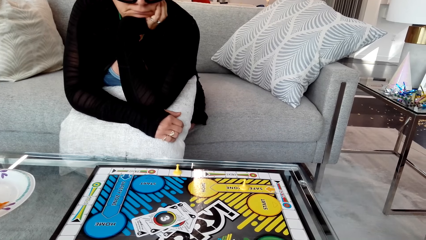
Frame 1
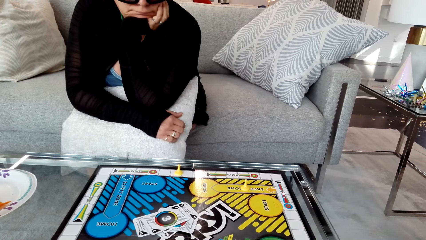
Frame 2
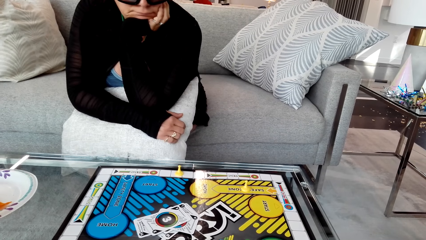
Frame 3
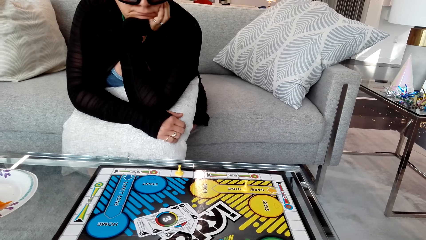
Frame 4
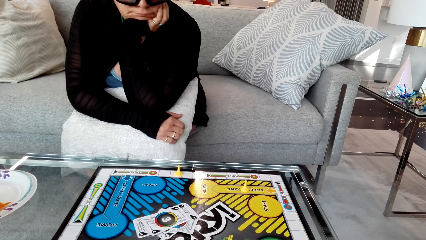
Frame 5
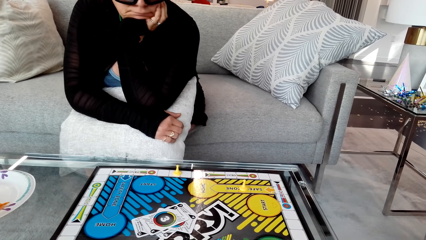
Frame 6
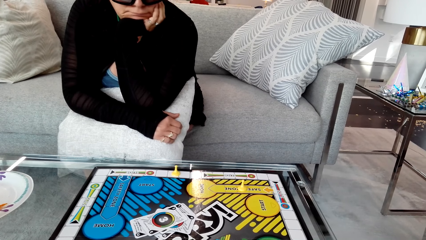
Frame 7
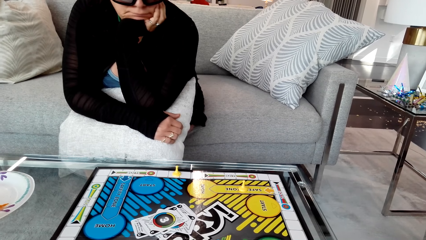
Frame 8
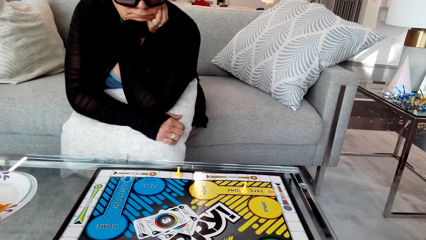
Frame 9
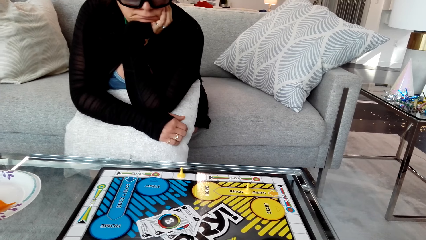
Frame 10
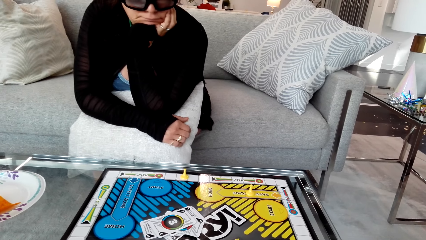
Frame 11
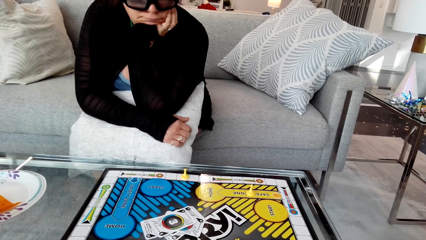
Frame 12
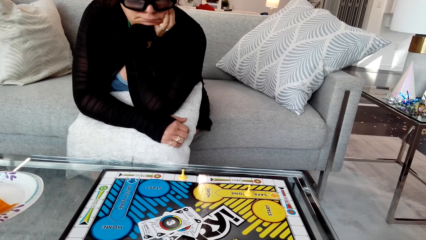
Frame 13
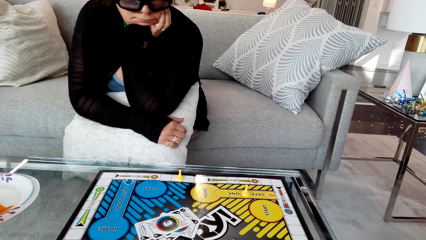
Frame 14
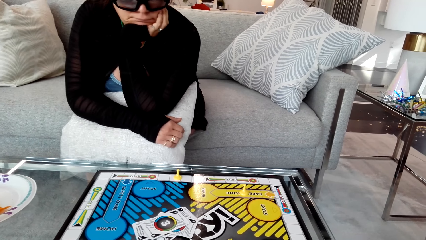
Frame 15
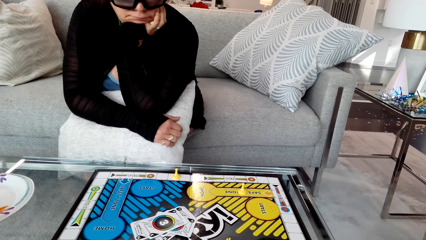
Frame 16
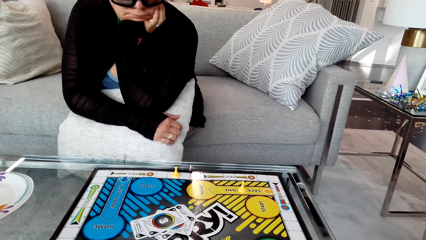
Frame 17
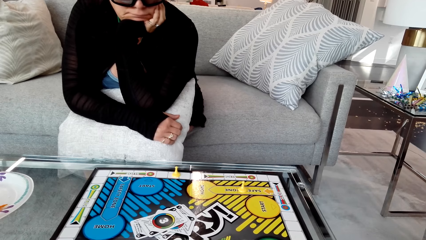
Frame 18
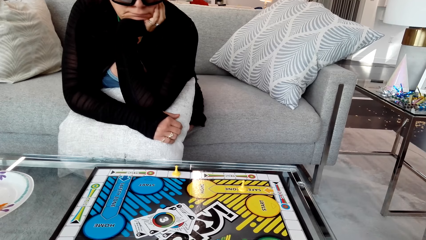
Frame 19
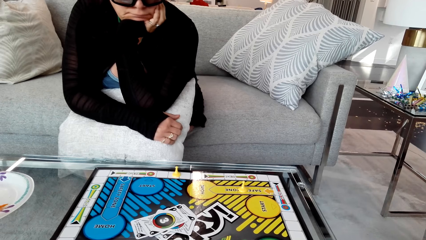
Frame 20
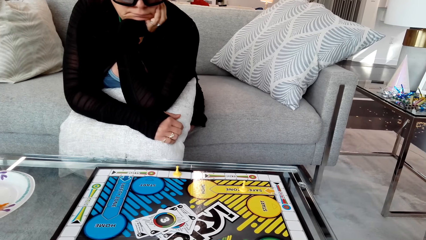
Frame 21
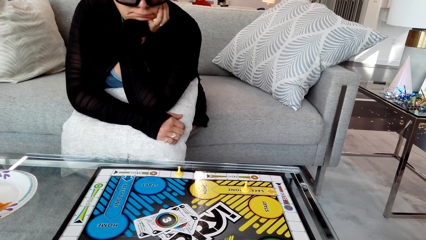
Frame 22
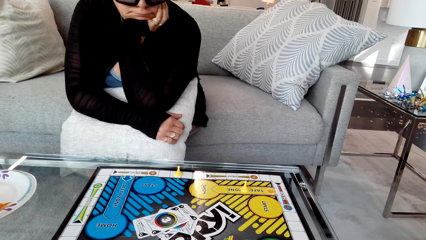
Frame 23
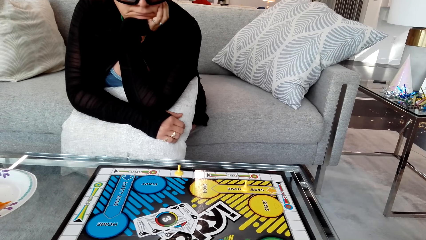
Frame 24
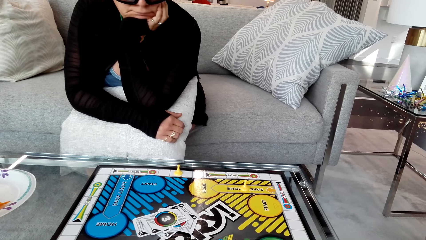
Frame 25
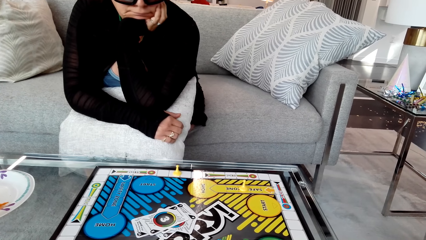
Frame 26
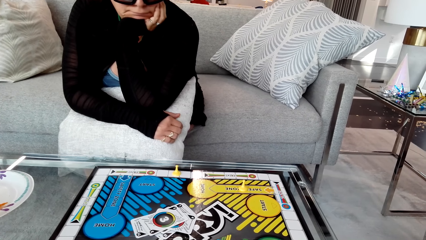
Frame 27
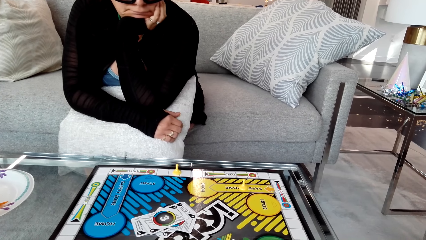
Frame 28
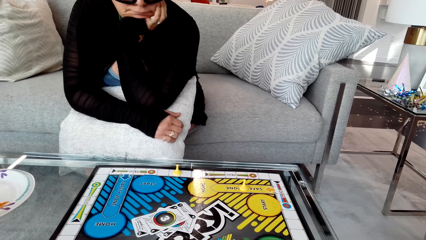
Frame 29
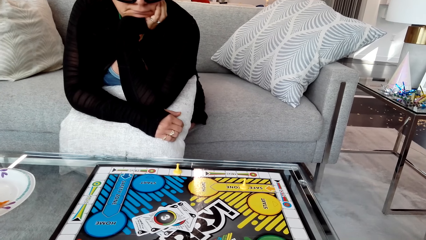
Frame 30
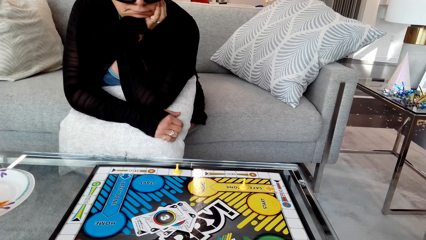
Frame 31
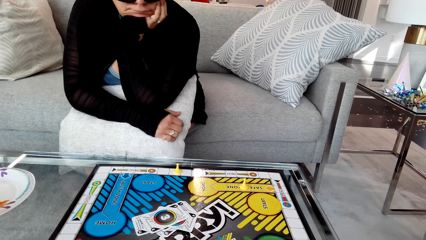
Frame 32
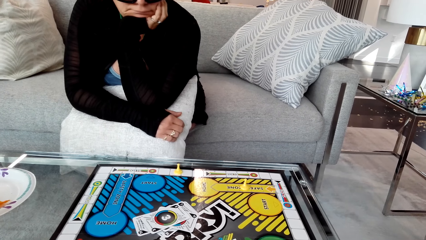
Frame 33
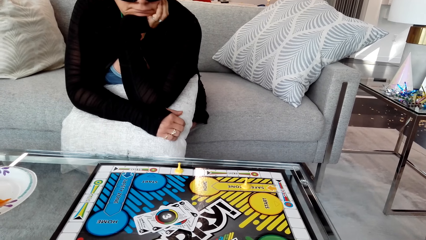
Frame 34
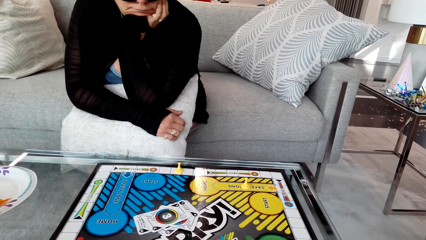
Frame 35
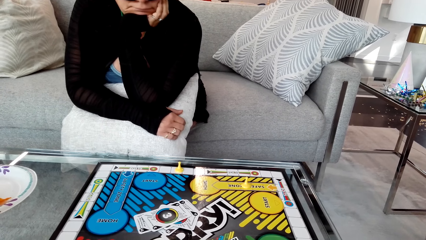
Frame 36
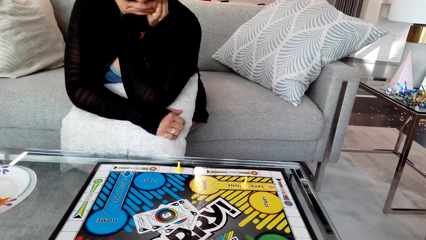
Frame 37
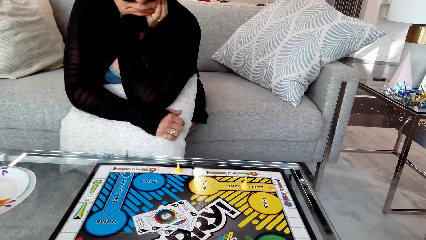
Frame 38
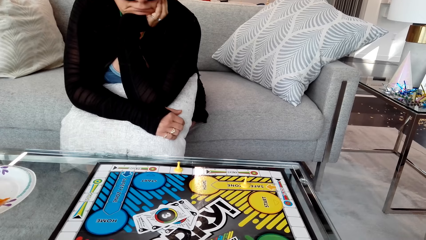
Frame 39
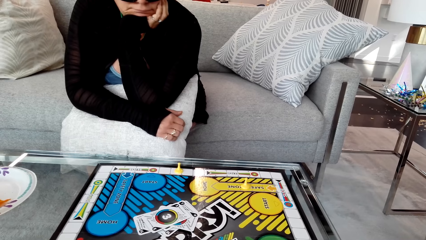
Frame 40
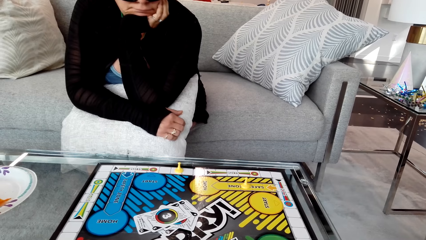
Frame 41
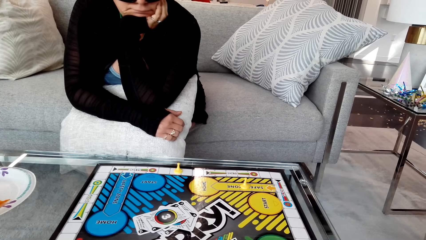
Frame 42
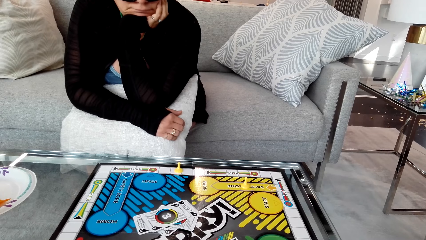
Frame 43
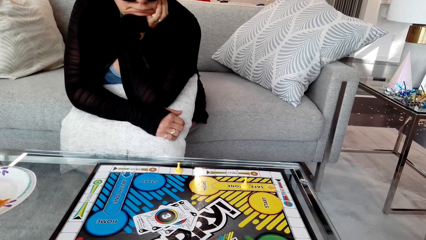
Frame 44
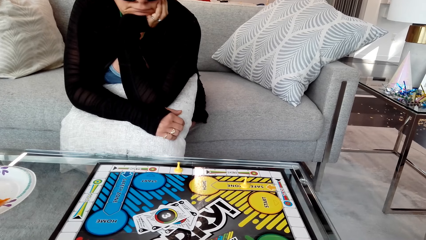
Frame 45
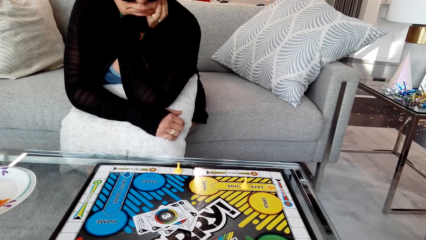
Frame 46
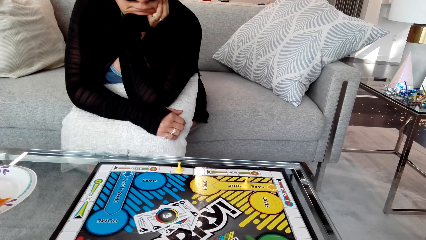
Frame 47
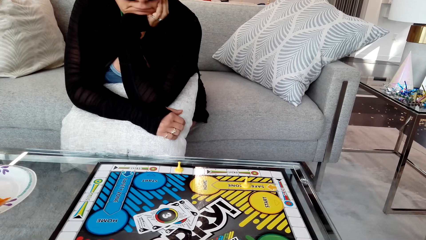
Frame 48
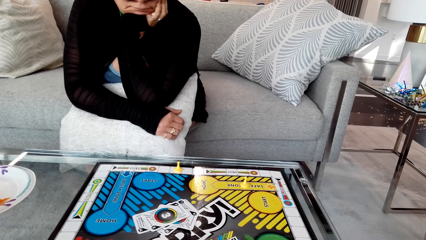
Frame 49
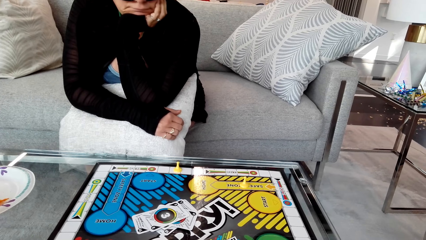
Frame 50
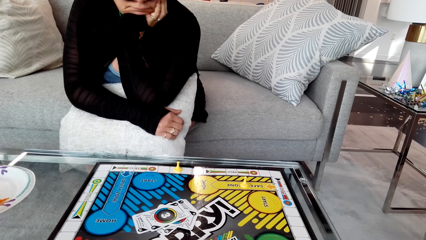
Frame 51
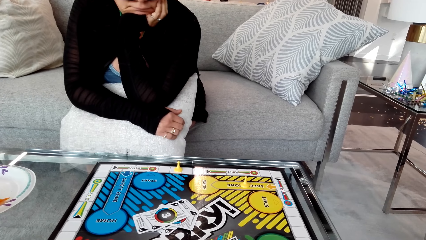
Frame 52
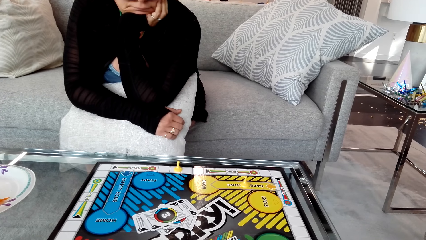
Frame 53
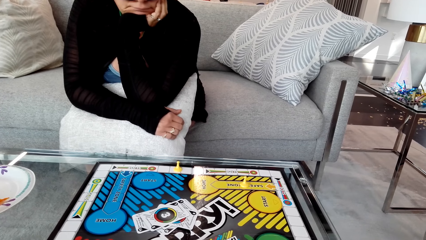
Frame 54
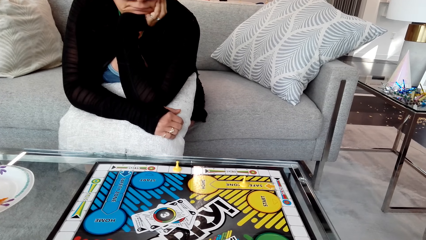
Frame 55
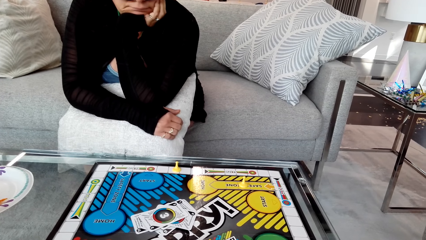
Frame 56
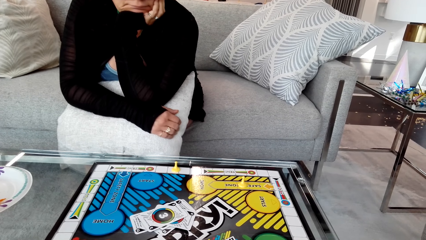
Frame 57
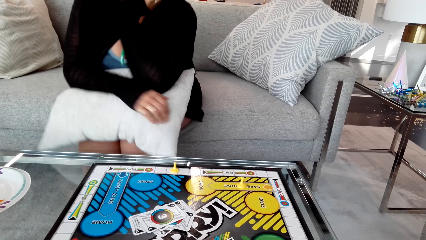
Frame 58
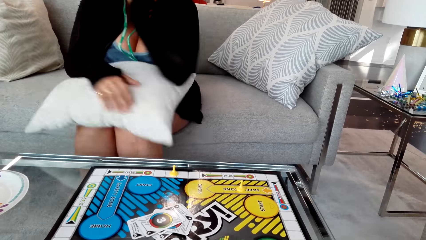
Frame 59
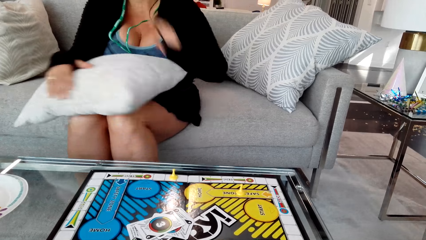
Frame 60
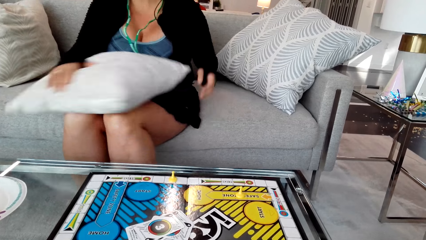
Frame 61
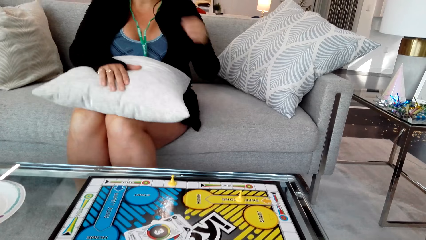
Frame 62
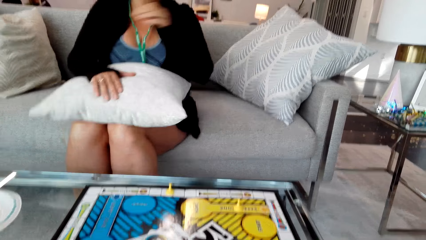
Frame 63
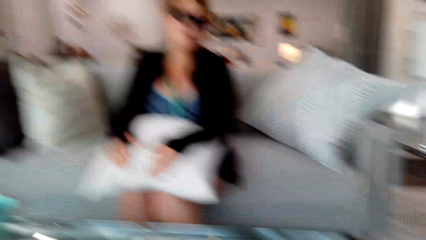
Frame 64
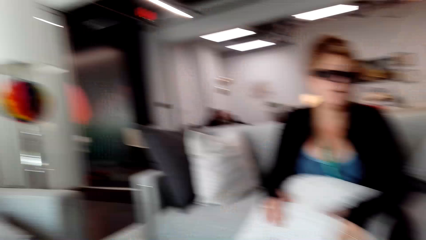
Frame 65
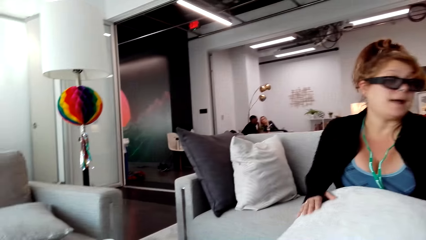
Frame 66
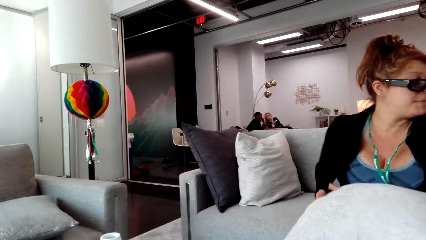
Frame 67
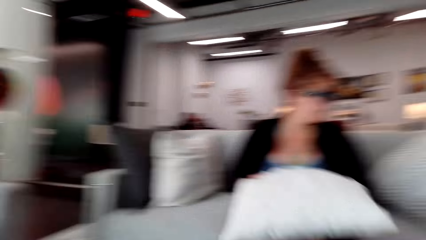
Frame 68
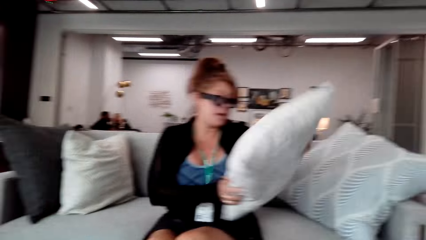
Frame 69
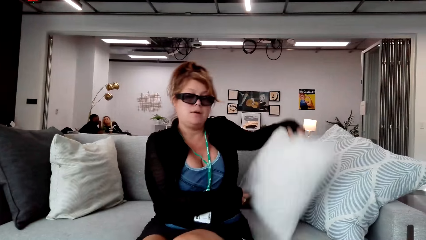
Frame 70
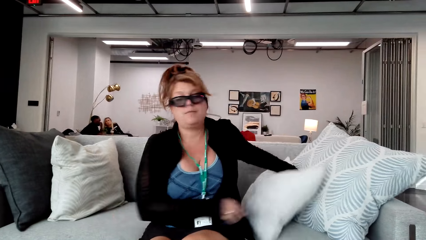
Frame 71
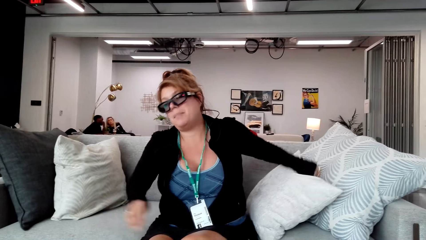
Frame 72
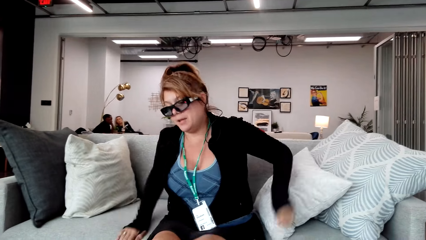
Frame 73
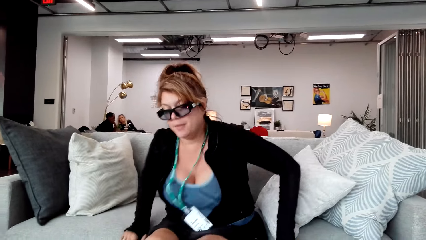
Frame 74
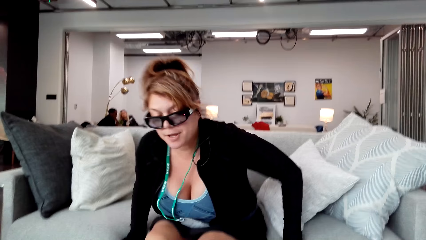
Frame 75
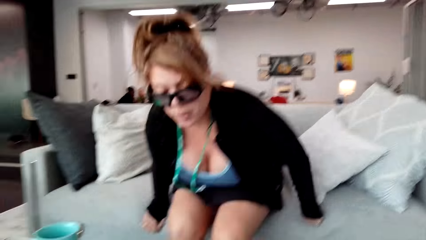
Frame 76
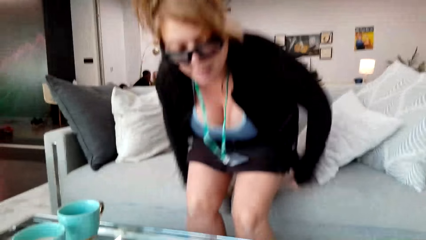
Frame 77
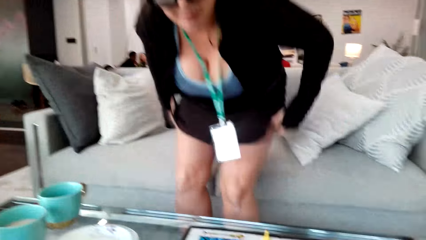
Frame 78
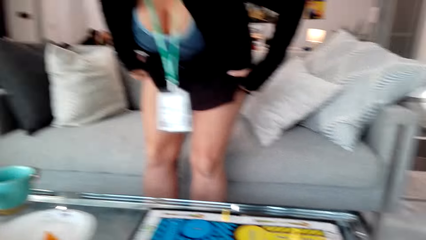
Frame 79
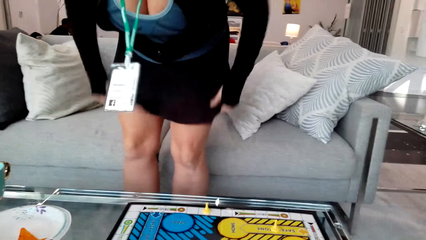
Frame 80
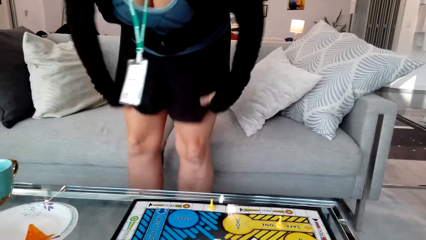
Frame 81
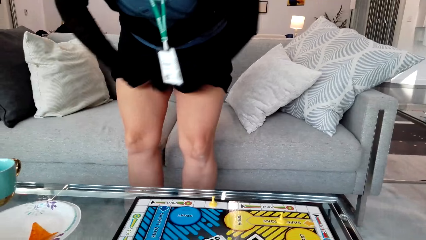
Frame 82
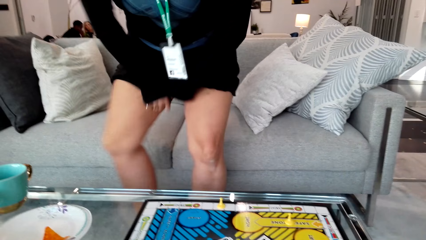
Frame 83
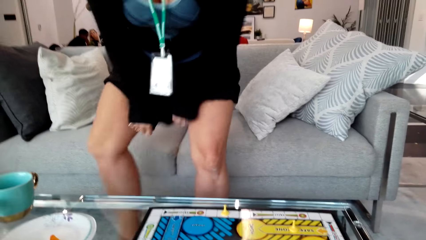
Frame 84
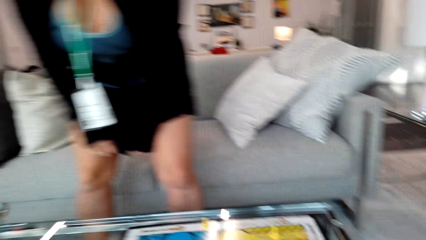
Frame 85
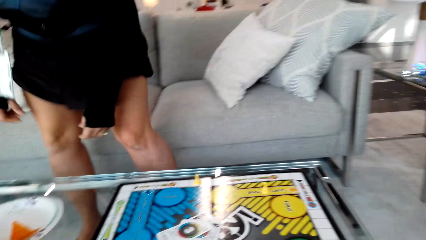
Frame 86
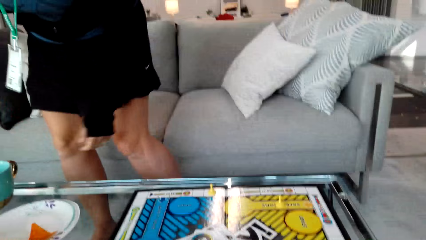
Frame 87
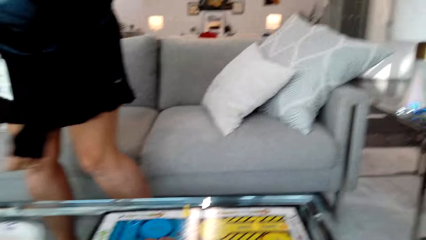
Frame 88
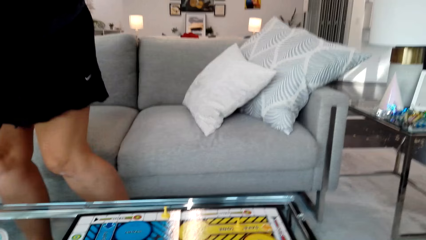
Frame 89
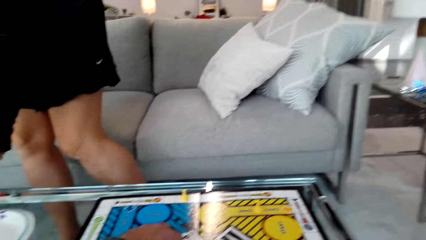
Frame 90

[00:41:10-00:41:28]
The camera wearer converses with a woman. The woman puts the pillow on the sofa. The woman stands up from the chair. The camera wearer converses with the woman. The woman pulls the dress.
